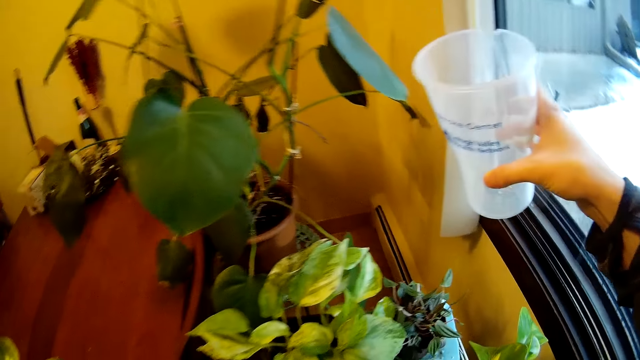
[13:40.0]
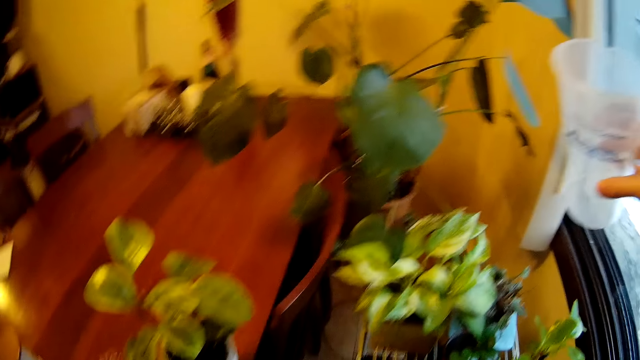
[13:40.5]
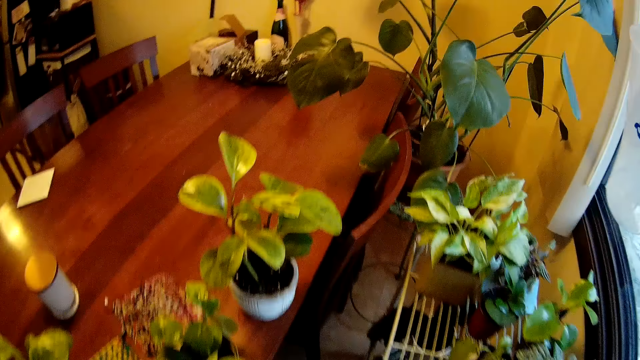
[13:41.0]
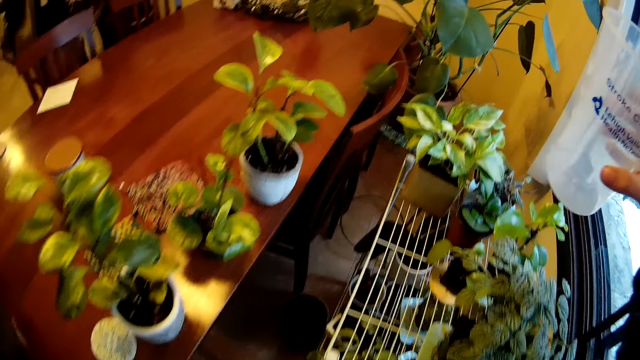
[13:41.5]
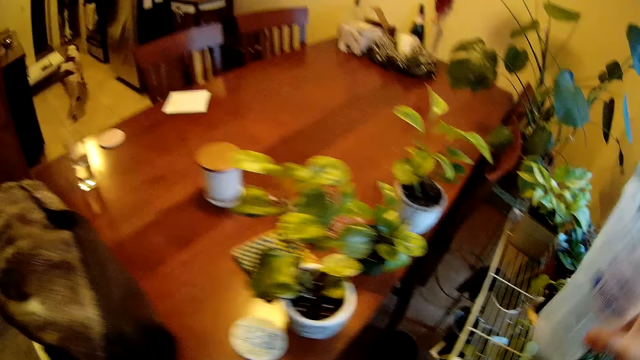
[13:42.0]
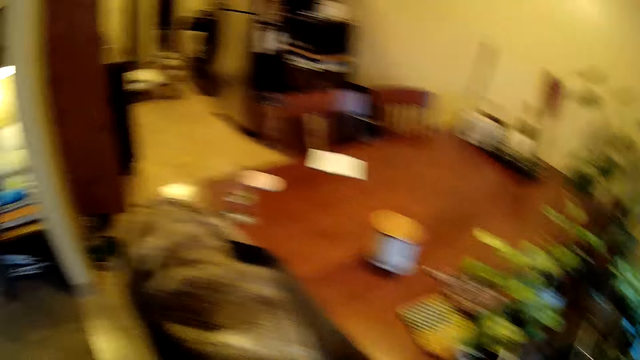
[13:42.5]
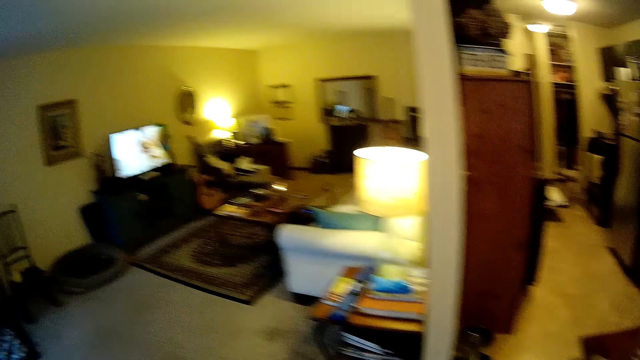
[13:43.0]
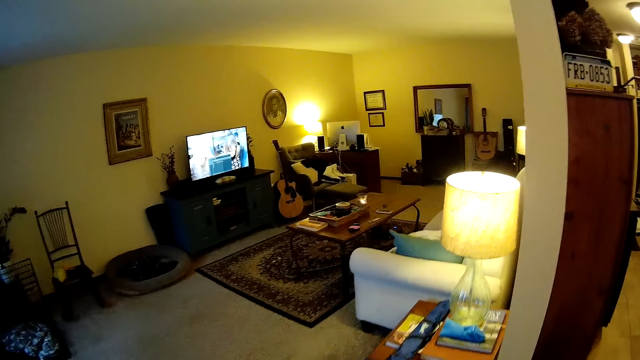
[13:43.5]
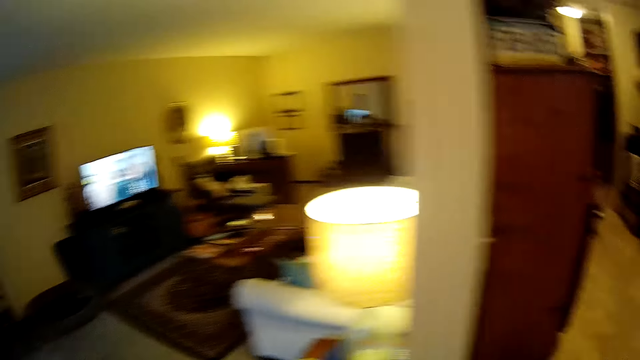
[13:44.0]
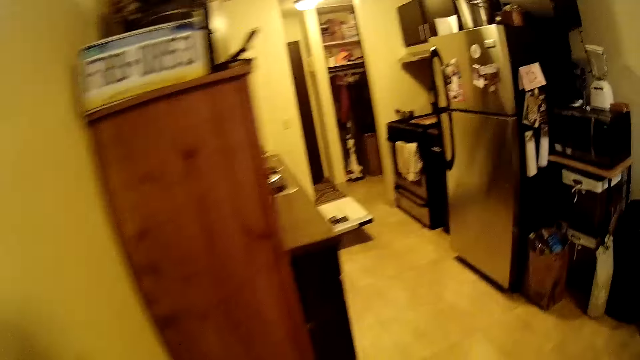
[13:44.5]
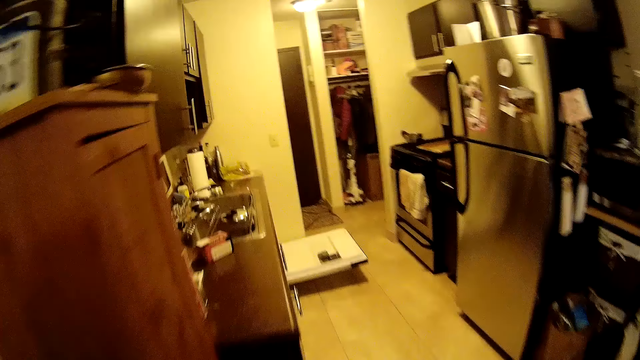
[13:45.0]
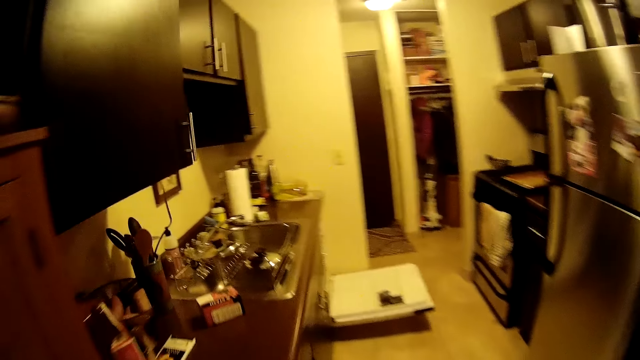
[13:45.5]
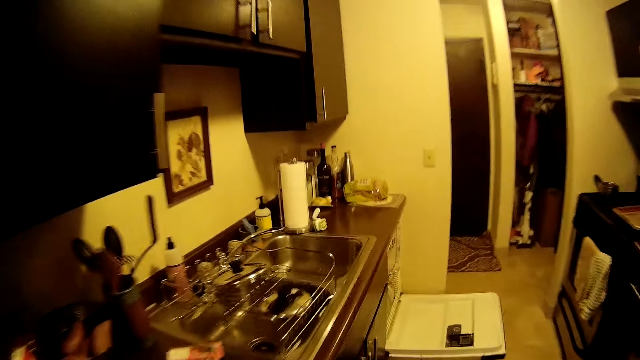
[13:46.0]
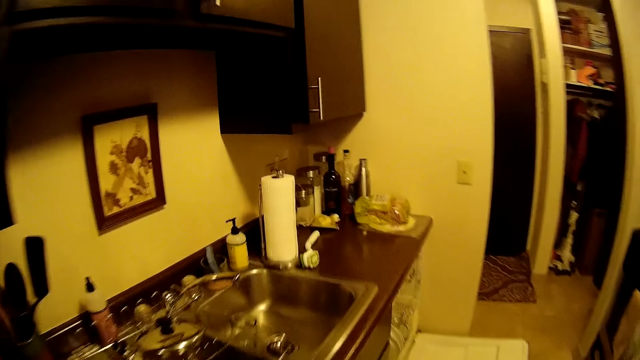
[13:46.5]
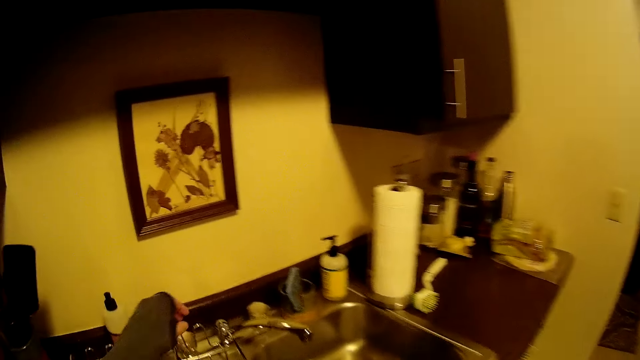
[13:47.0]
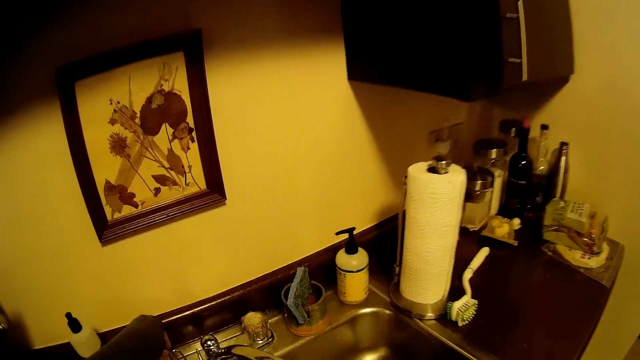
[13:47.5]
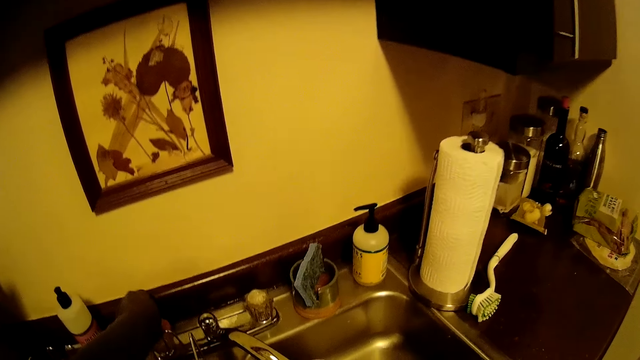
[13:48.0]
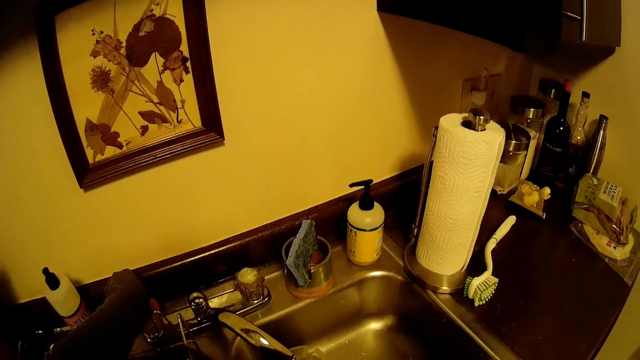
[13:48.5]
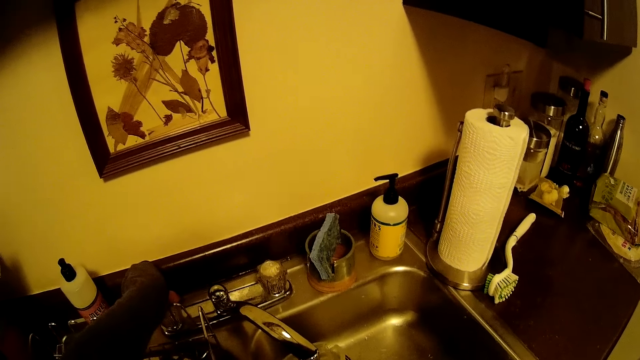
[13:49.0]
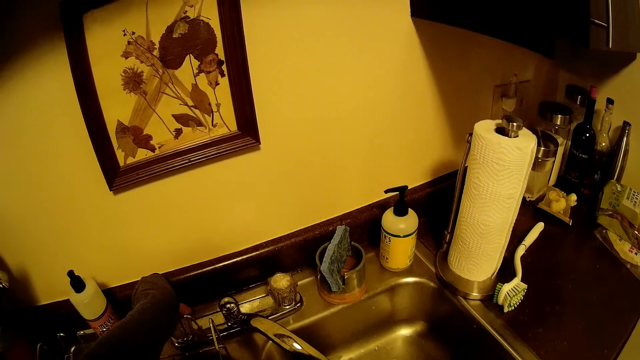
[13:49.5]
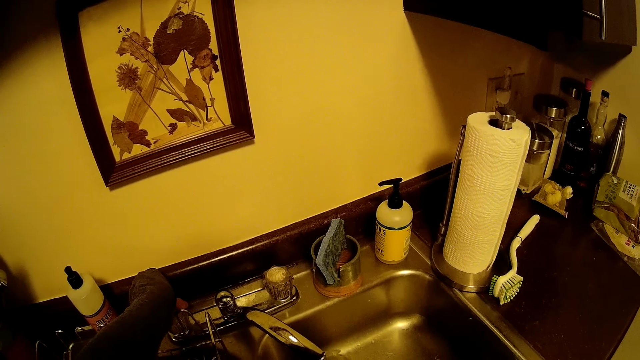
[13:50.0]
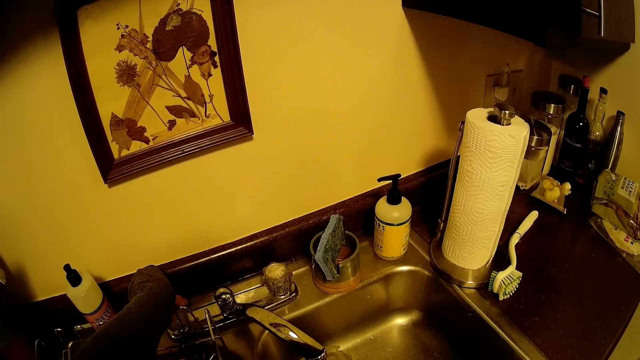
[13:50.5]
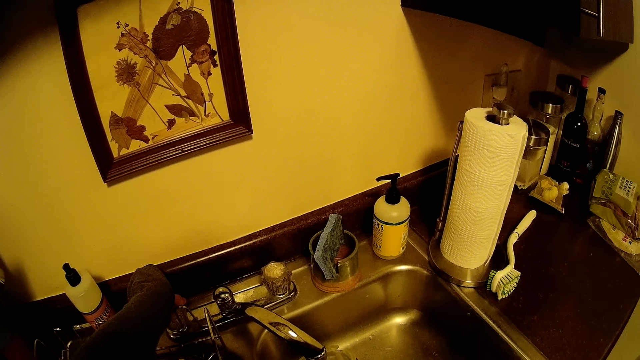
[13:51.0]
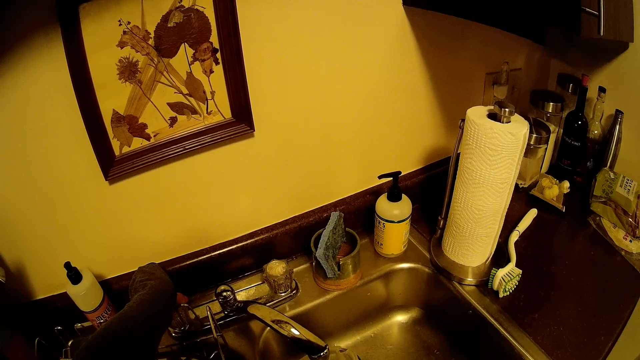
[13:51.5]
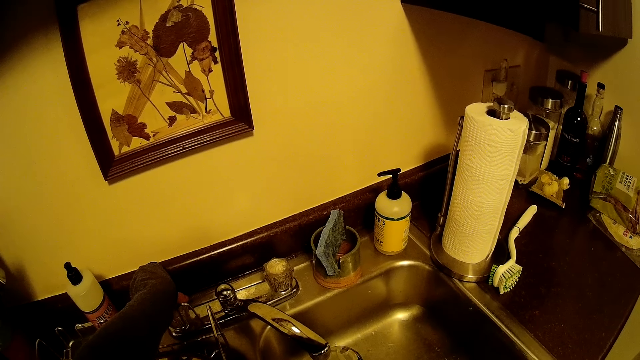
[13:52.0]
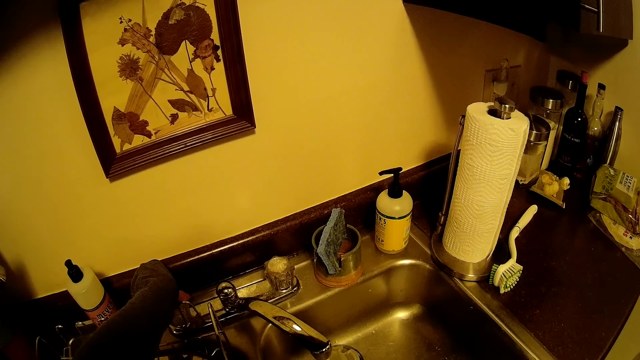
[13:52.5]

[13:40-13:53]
The camera wearer moves back. She walks around the room. She reaches for the tap. She opens the tap with her right hand. She fetches water from the tap with the container.

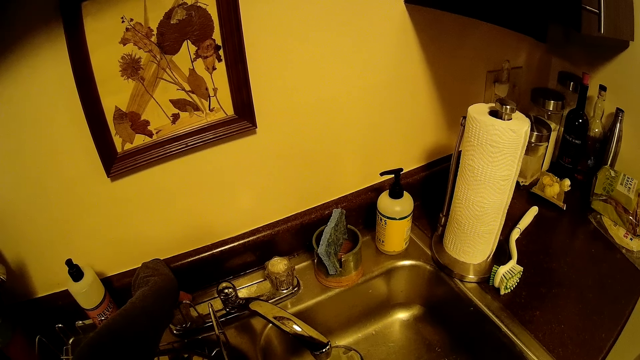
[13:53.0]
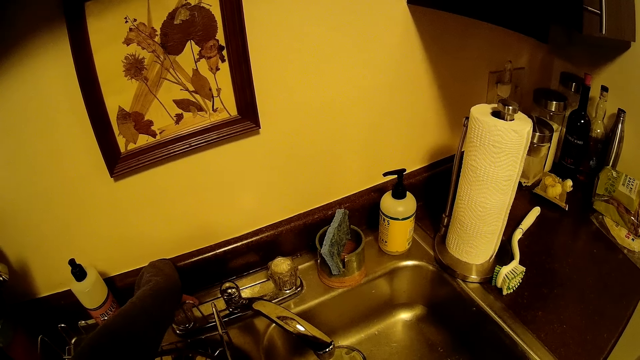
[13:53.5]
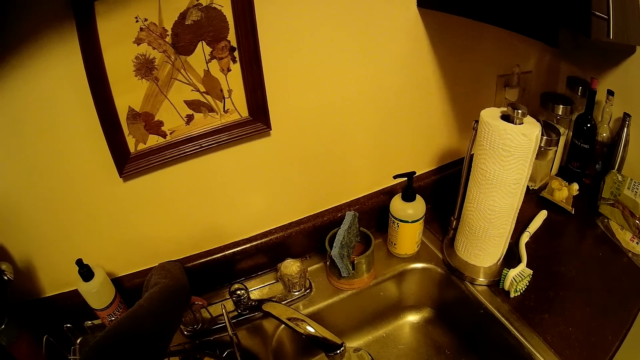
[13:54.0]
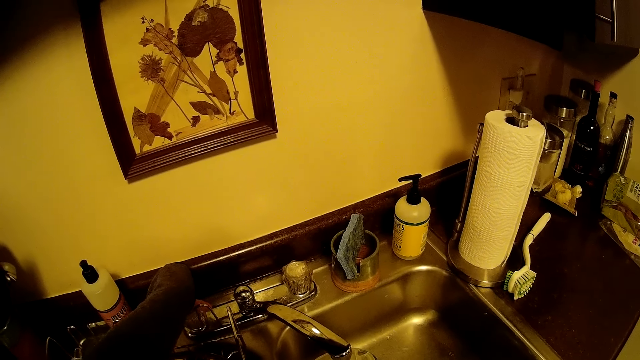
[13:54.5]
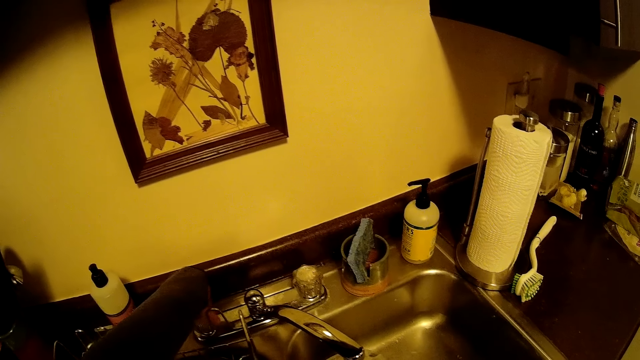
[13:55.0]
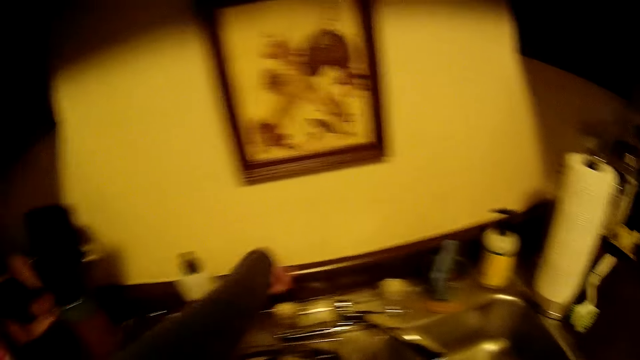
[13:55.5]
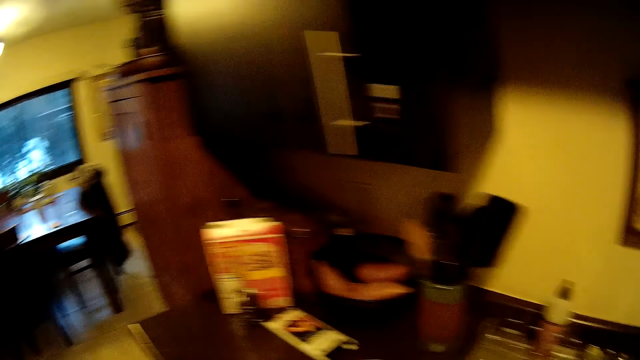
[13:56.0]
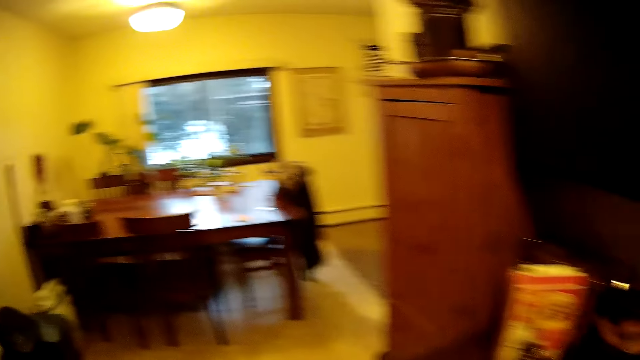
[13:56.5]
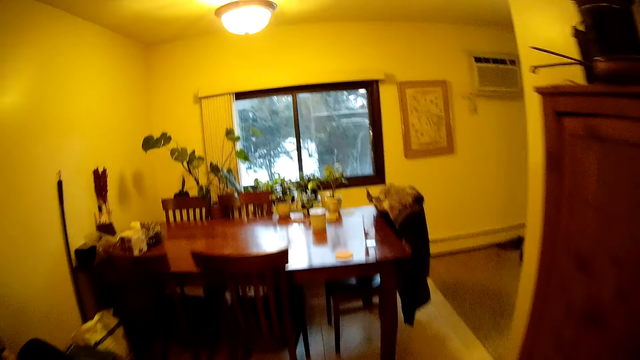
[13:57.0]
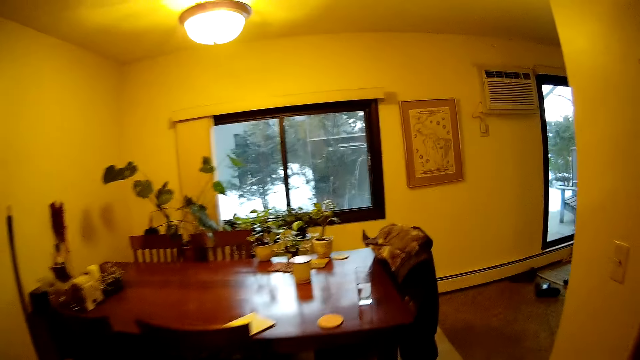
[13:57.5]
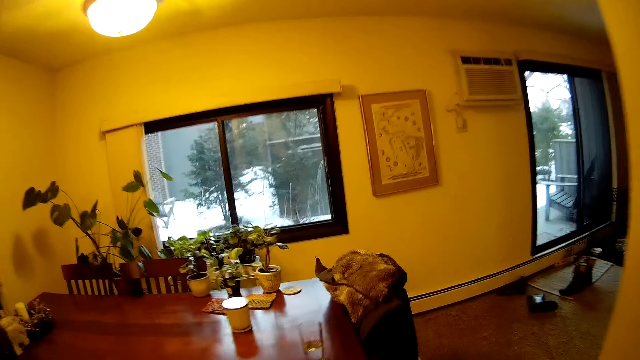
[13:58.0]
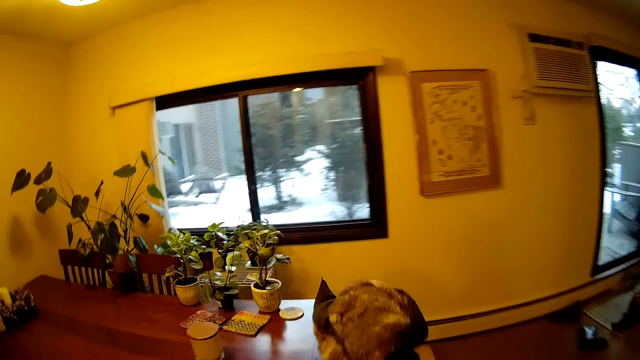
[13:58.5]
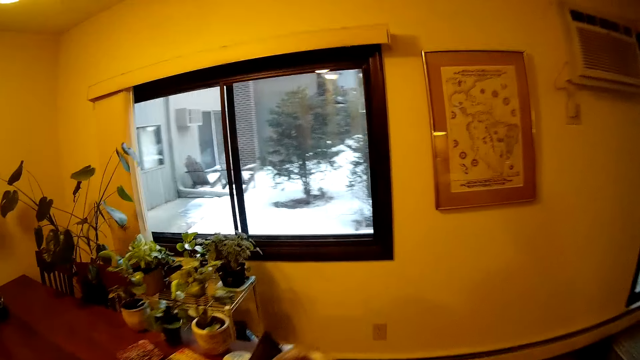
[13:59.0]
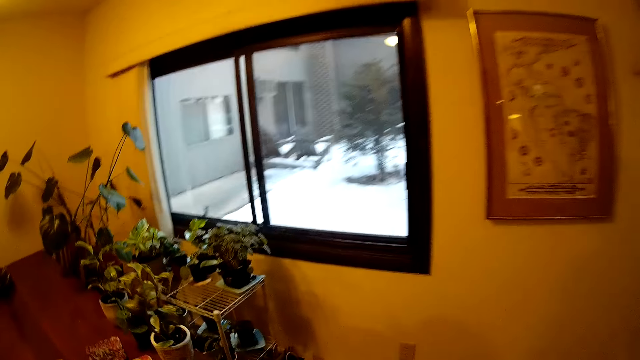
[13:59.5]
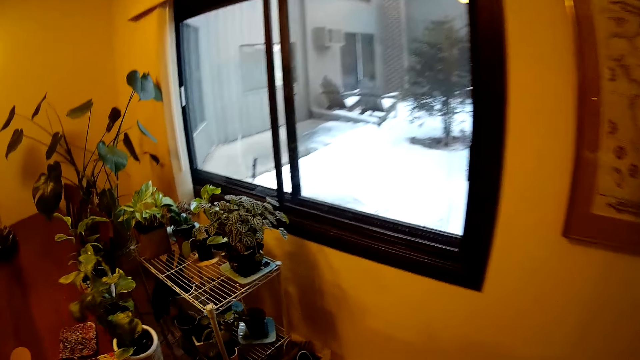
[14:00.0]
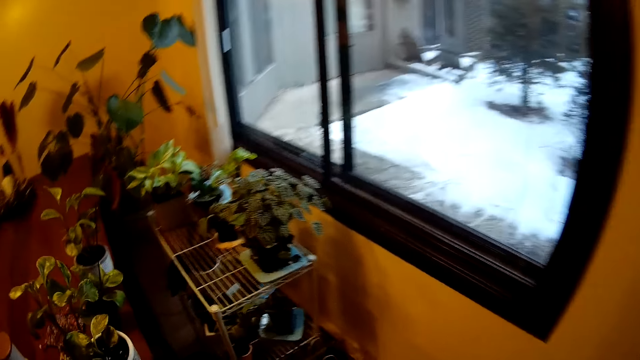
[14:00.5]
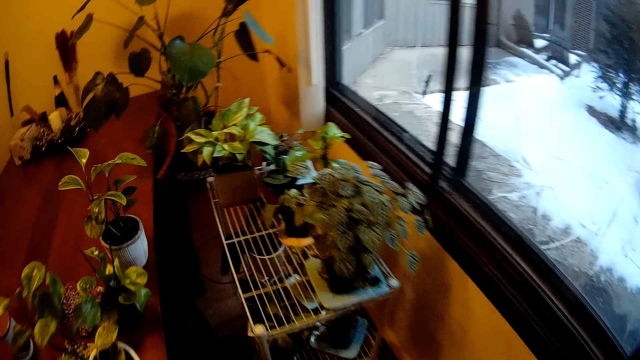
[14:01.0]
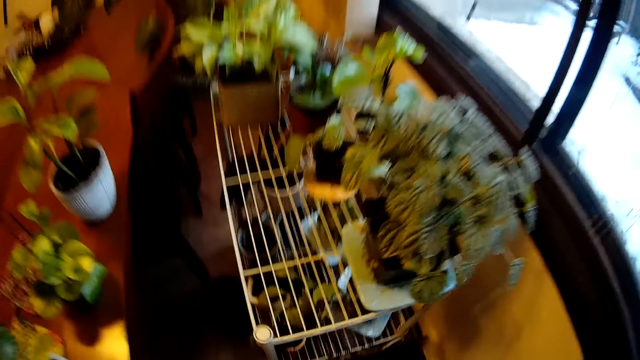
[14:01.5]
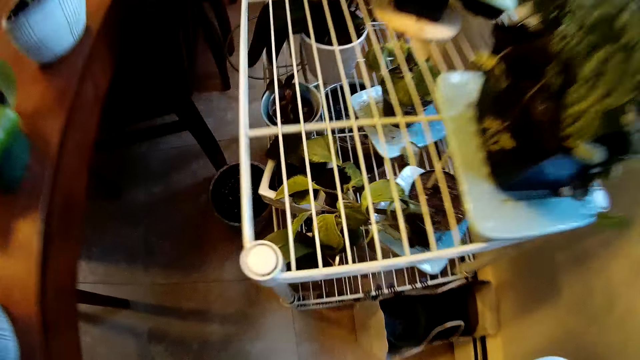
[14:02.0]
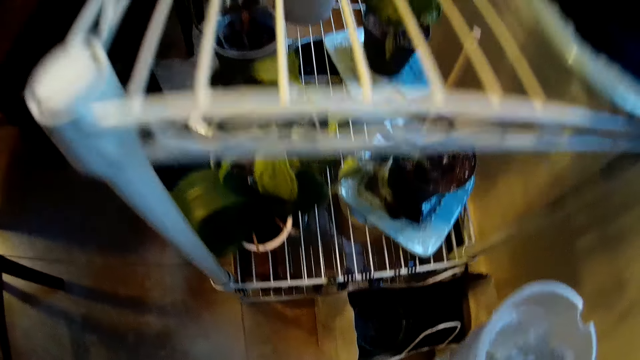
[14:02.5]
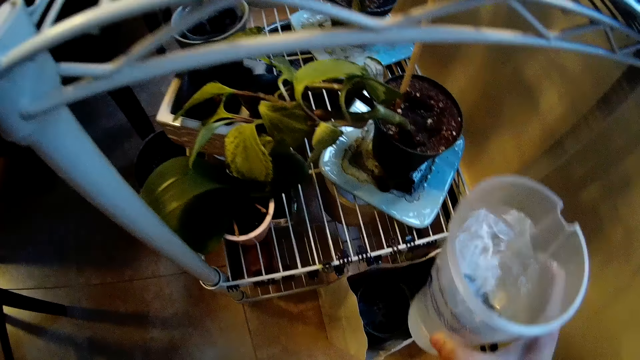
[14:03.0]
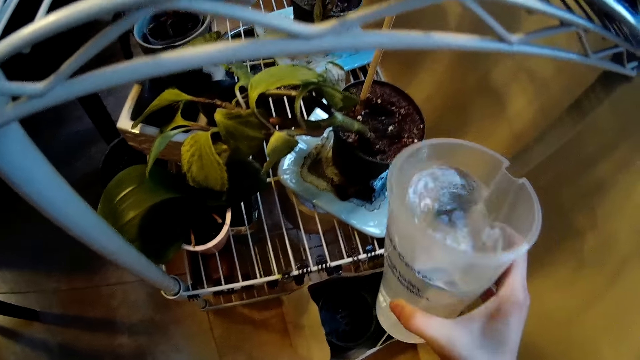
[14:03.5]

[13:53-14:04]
The camera wearer closes the tap with her left hand. She walks to the plants and squats.
